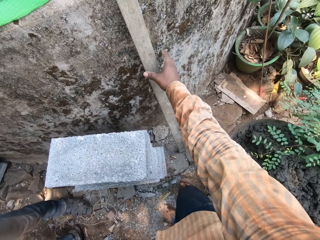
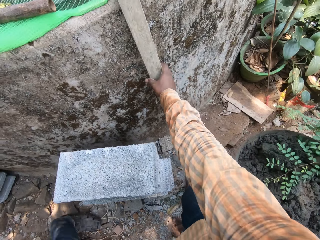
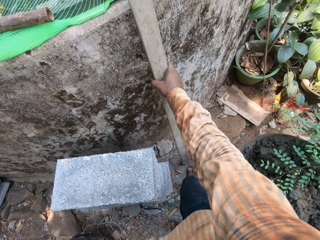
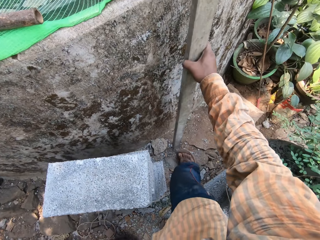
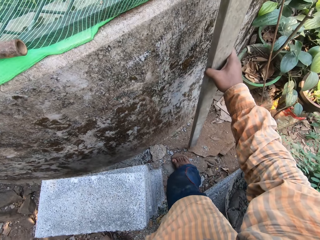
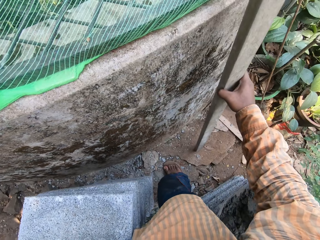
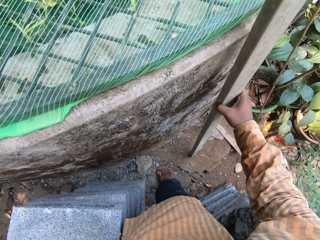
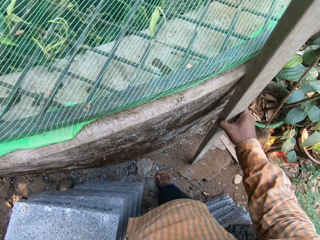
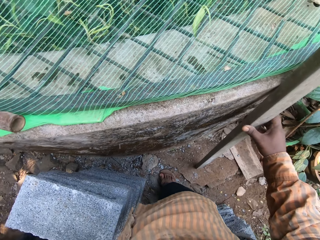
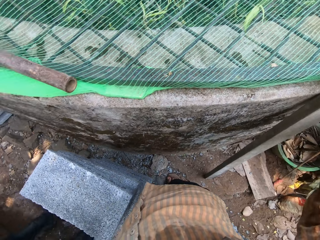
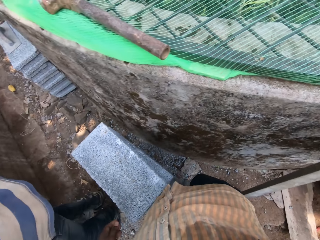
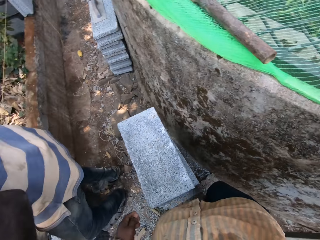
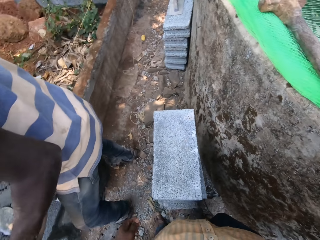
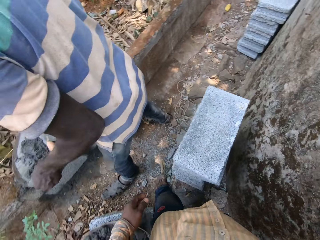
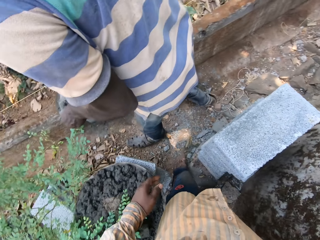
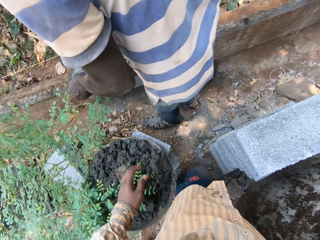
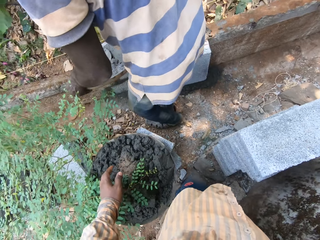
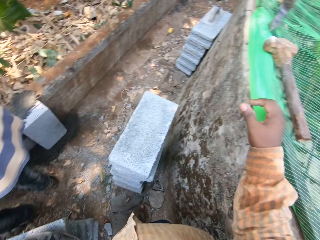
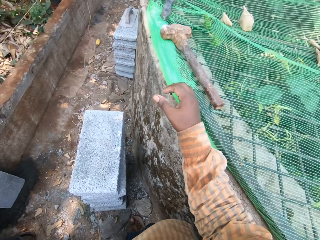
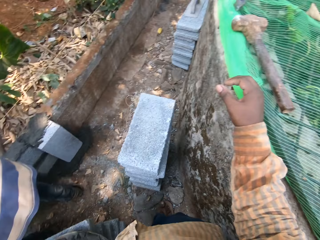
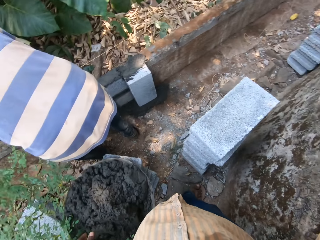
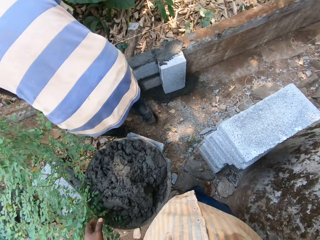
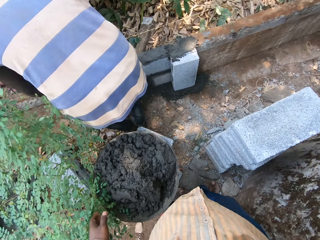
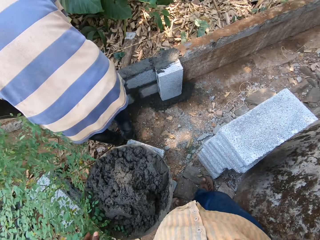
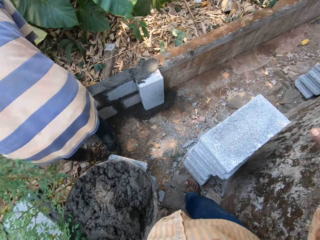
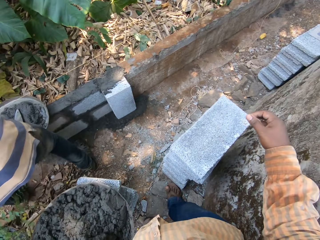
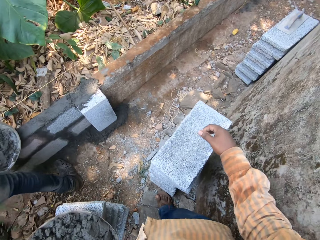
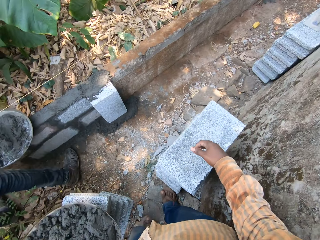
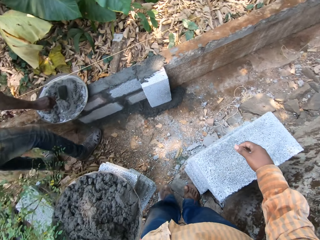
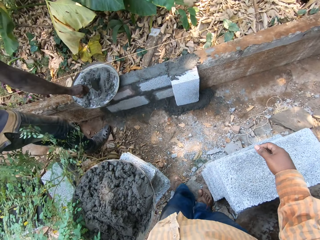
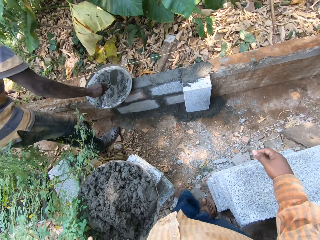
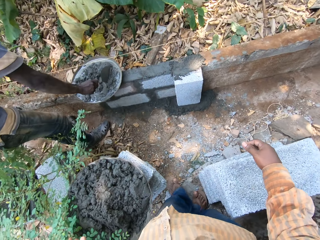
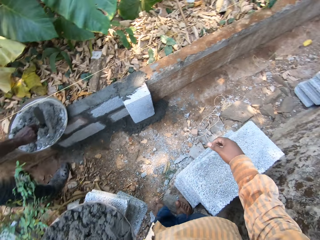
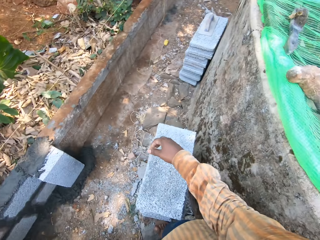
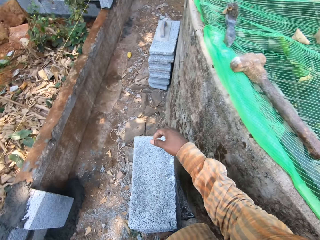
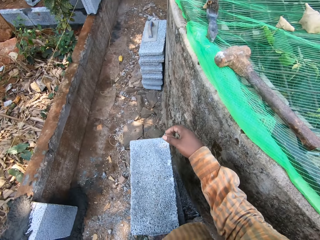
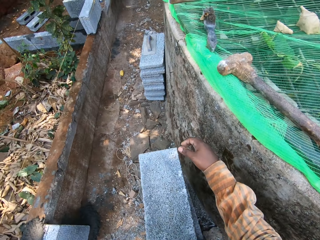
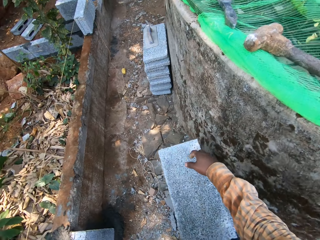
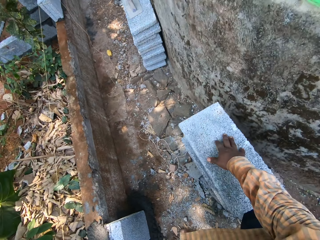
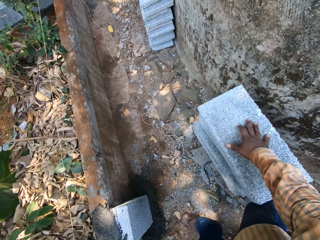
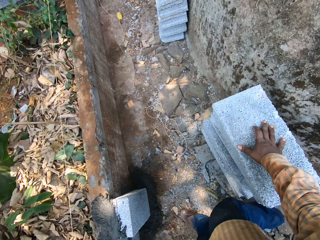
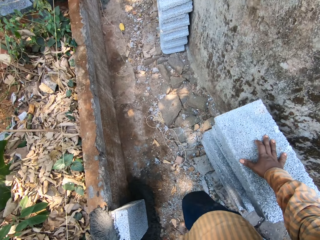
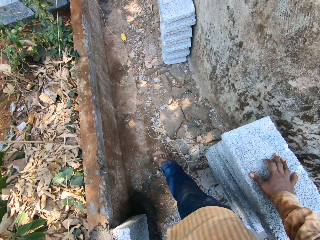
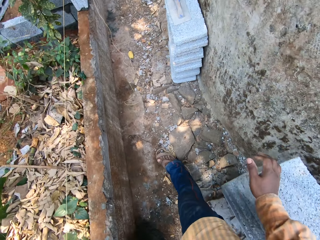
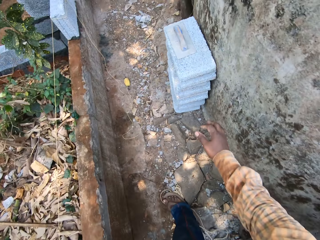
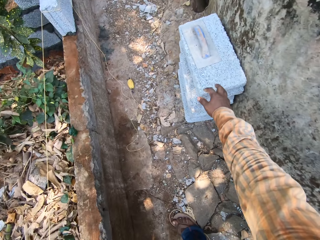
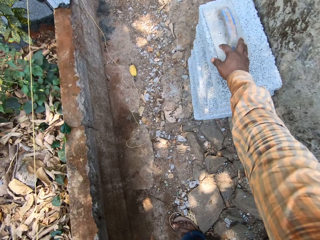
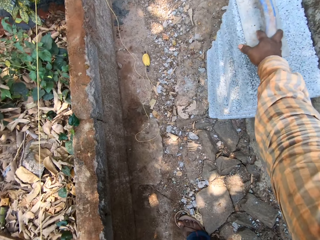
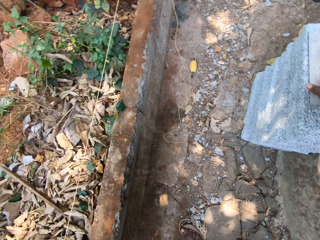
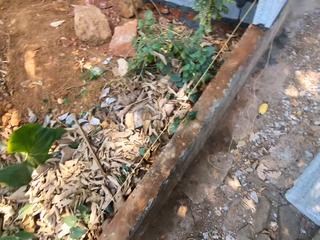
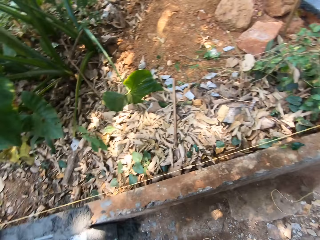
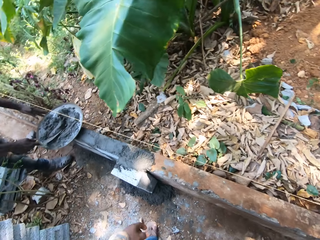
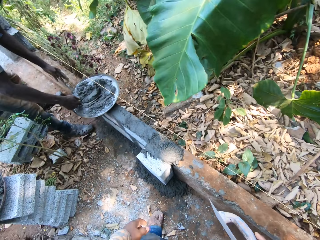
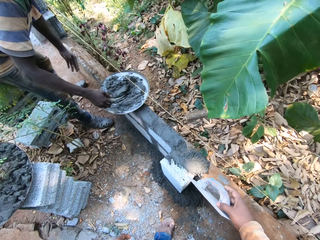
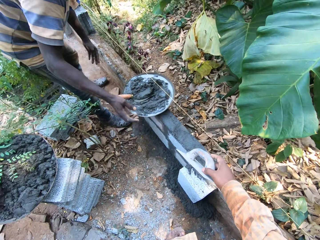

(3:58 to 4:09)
The camera wearer adjusts a stick rested on the pond fence with his right hand. A man drops the head pan on the fence with both hands. The camera wearer looks around. The man interacts with the camera wearer. The man mixes the sand in the head pan with the trowel in his right hand. The camera wearer places his right hand on a block. He walks on the ground. He picks up the metal float from the block with his right hand.

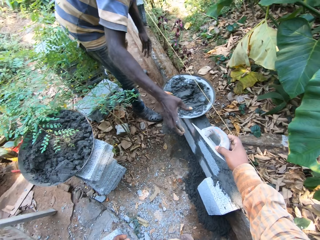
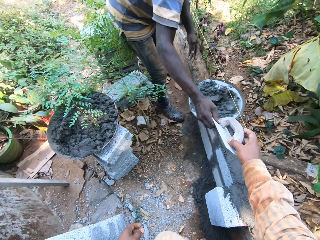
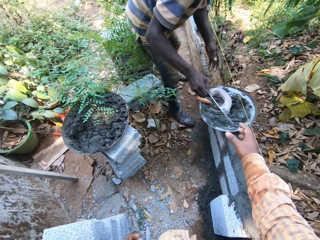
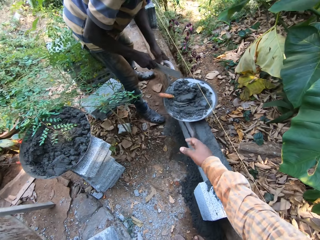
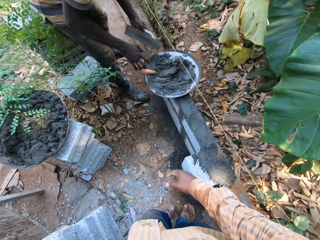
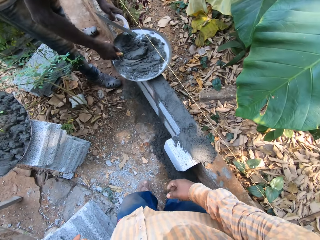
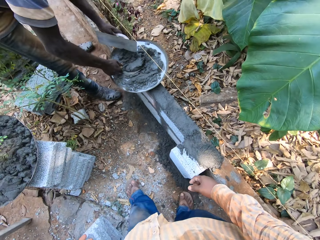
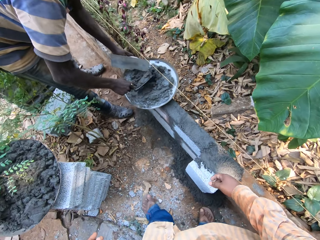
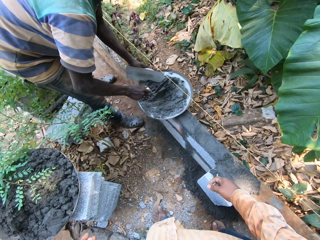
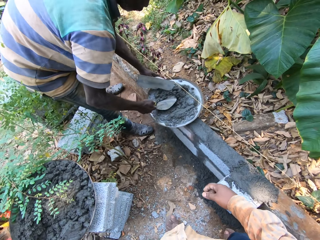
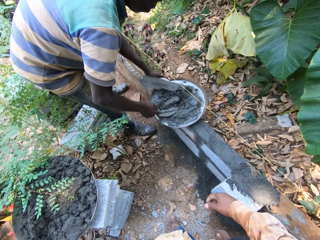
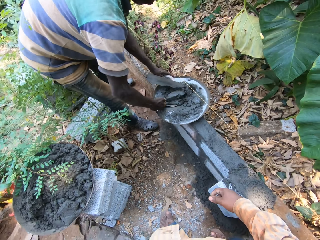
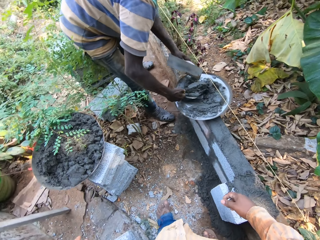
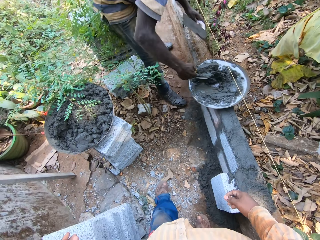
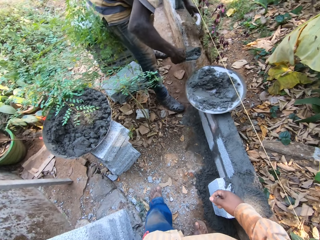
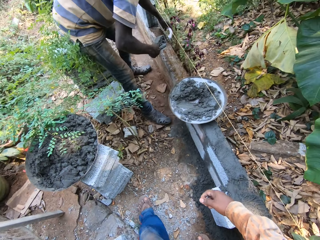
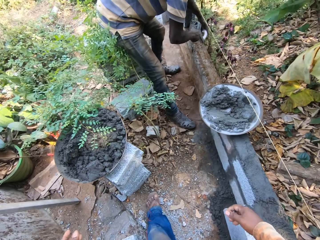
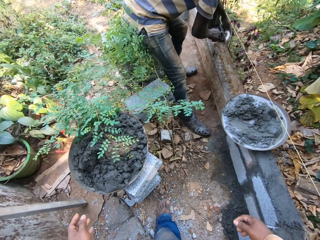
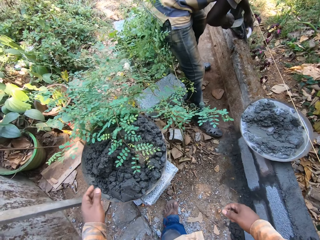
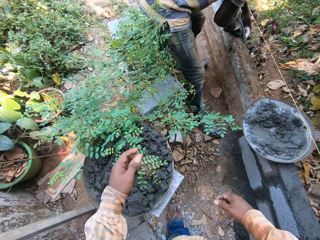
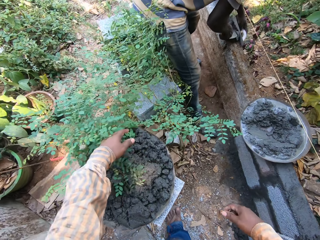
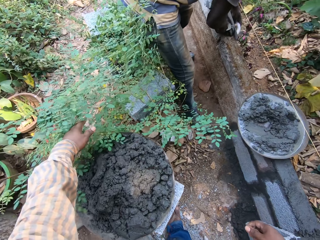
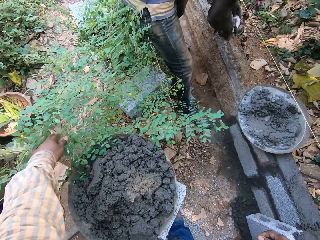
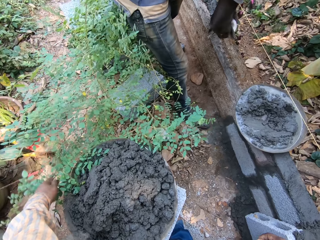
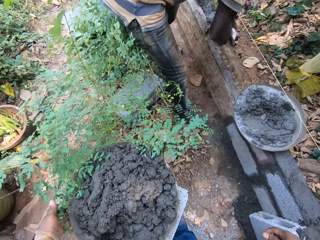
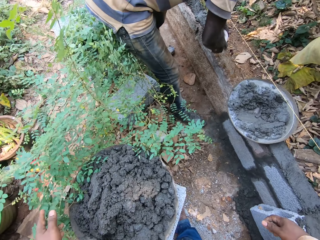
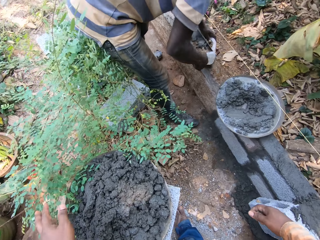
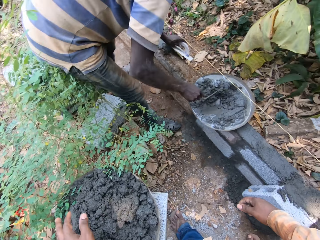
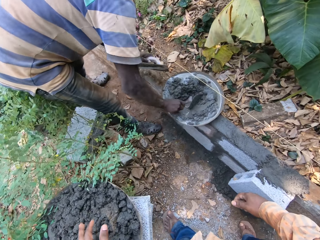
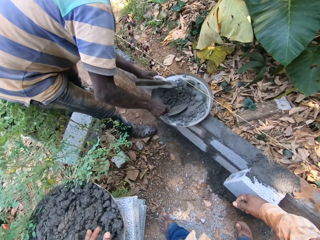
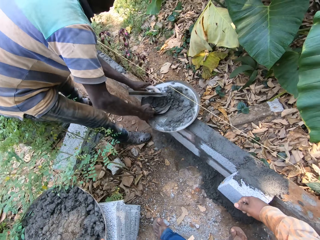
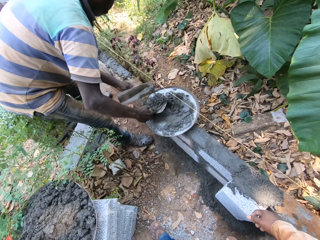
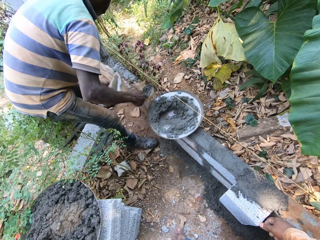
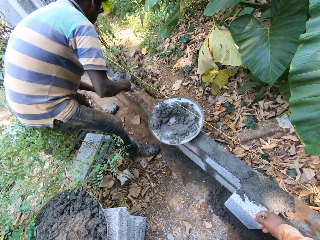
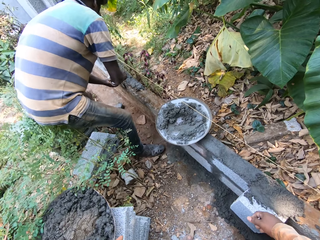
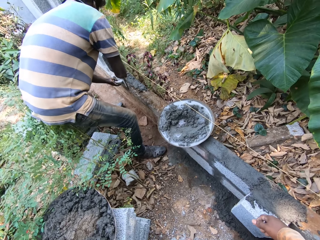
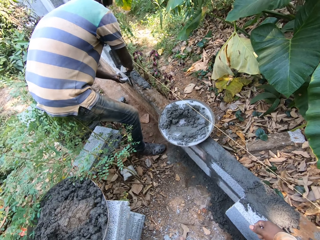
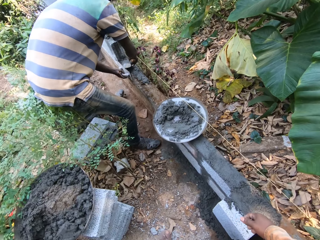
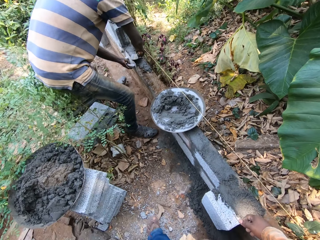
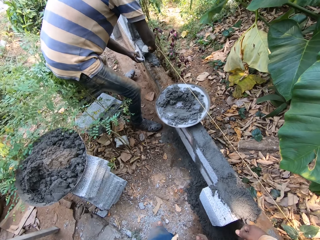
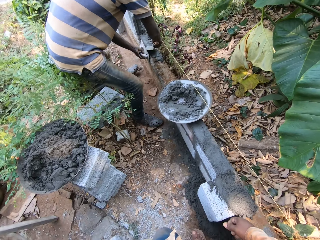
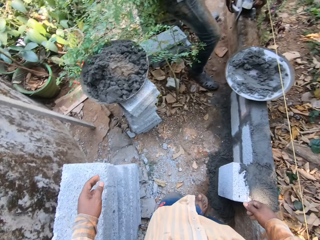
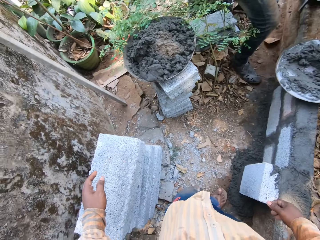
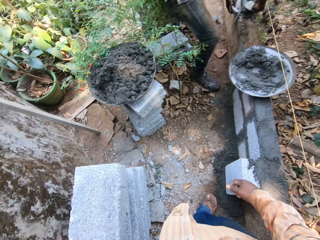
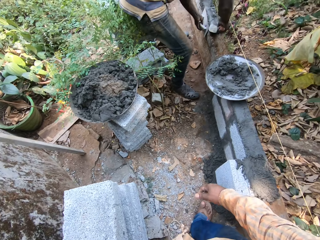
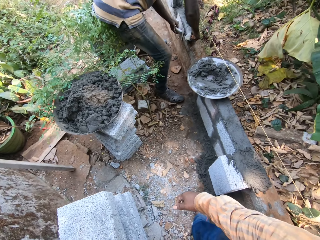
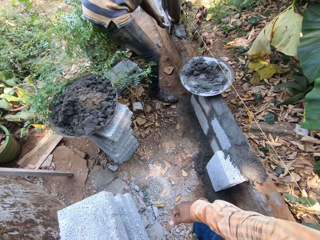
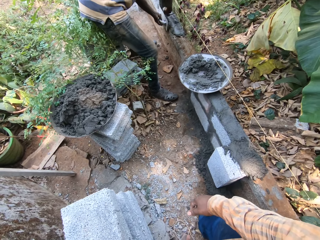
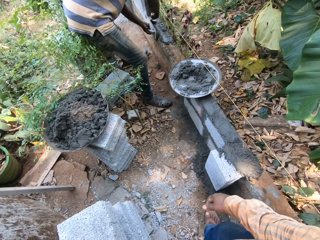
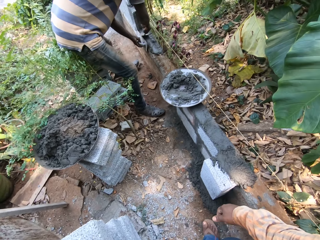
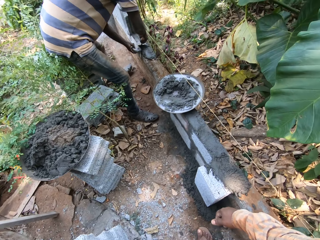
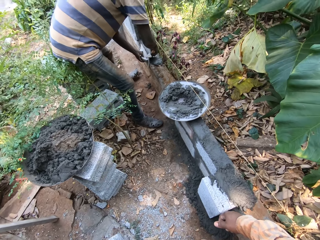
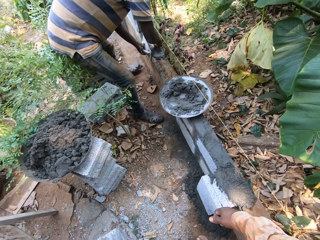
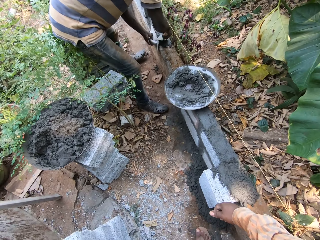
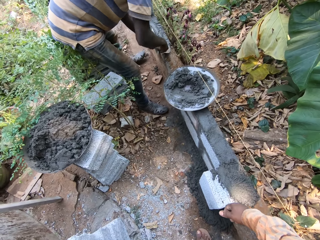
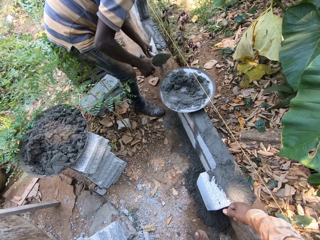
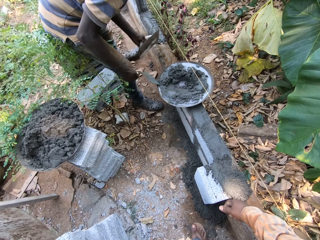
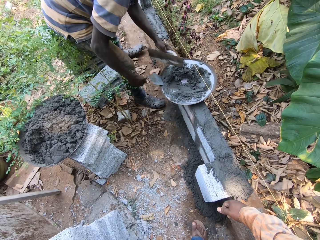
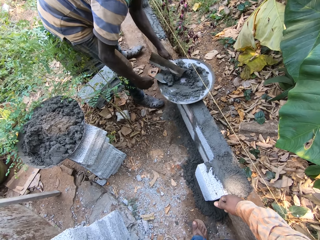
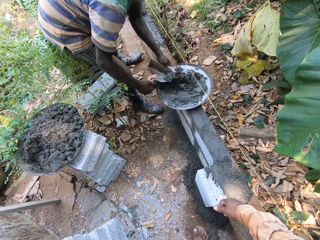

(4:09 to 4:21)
The camera wearer passes the metal float to the man with his right hand. The man collects the metal float from the camera wearer with his right hand. He passes the metal float in his right hand to his left hand. He mixes the sand in the head pan with the trowel in his right hand. He packs sand from the head pan with the trowel in his right hand. He pours the sand in the trowel in his right hand on the fence. He packs sand from the head pan with the trowel in his right hand. He pours the sand in the trowel in his right hand on the fence. The camera wearer converses with the man.
